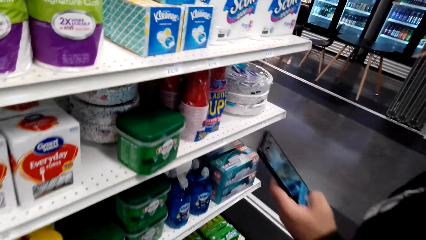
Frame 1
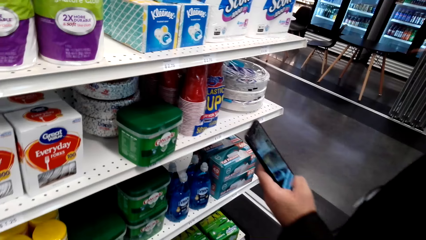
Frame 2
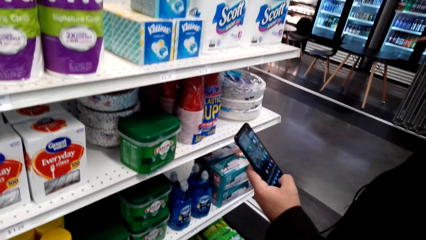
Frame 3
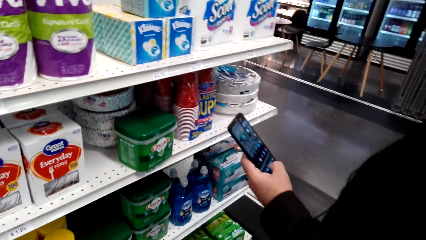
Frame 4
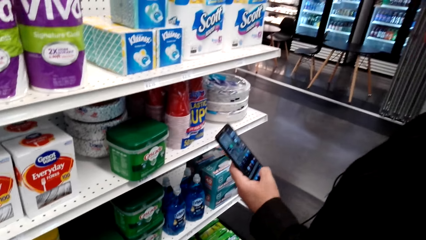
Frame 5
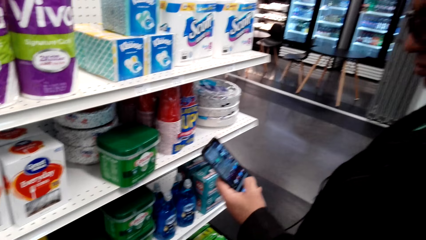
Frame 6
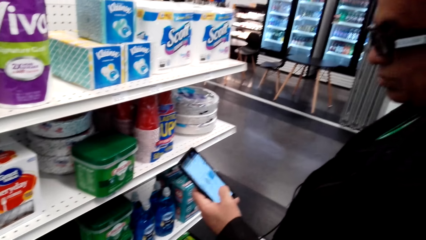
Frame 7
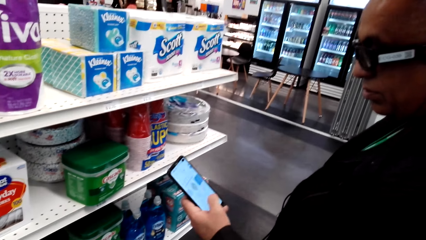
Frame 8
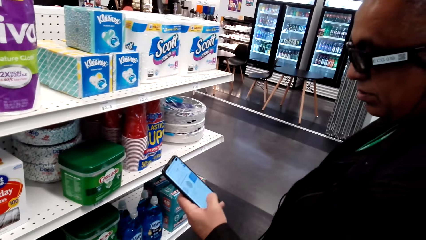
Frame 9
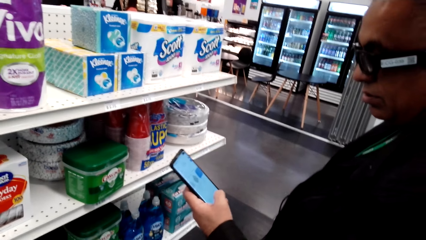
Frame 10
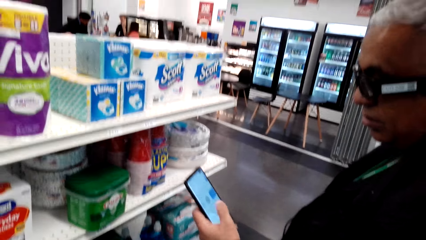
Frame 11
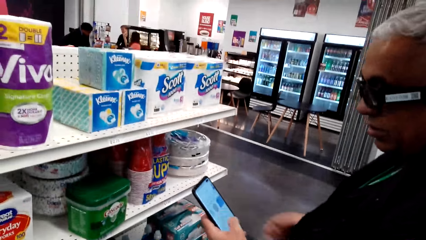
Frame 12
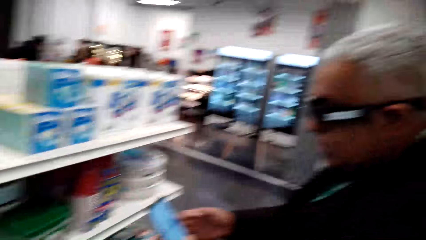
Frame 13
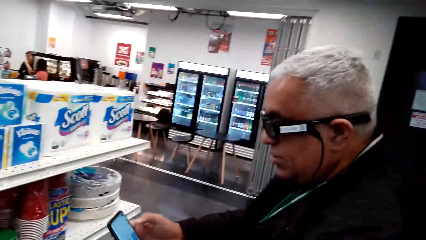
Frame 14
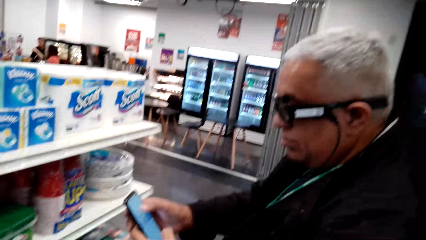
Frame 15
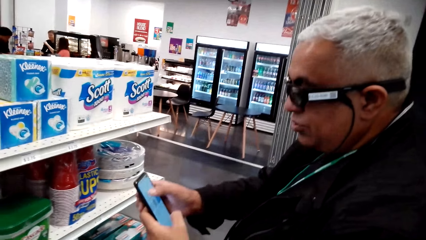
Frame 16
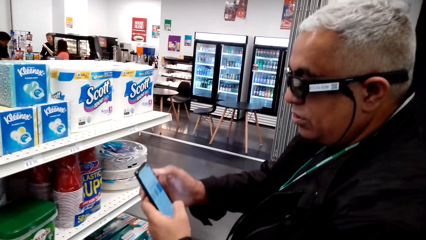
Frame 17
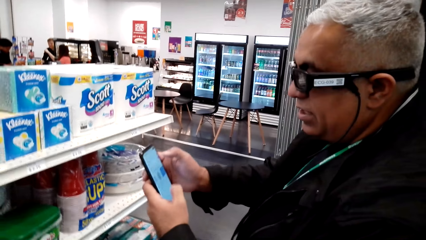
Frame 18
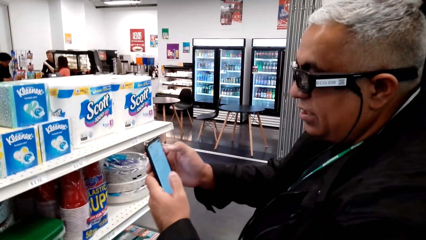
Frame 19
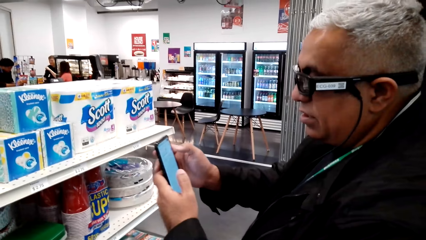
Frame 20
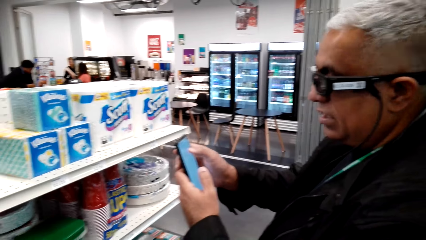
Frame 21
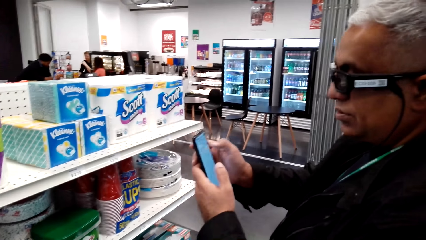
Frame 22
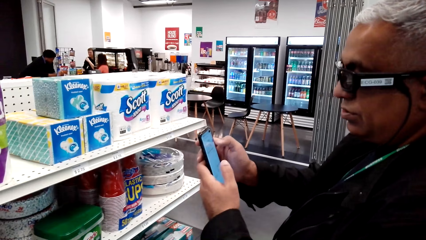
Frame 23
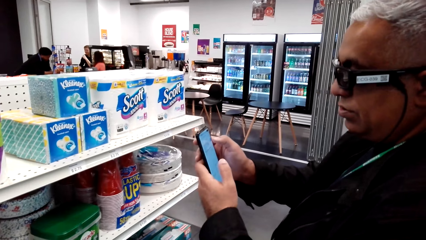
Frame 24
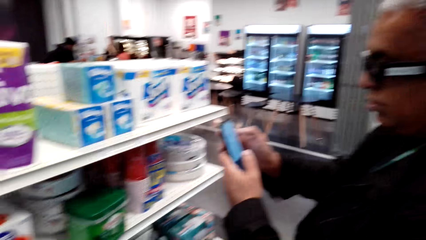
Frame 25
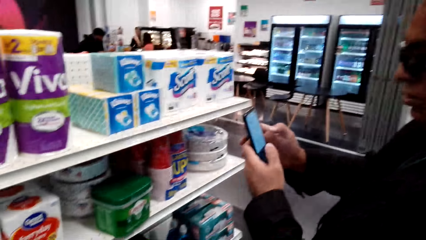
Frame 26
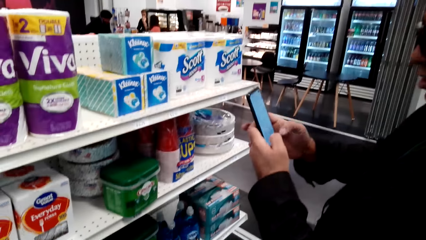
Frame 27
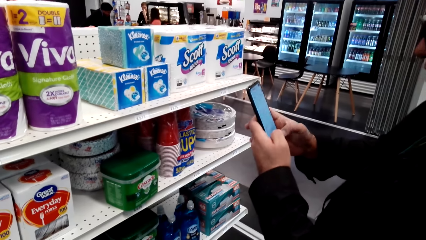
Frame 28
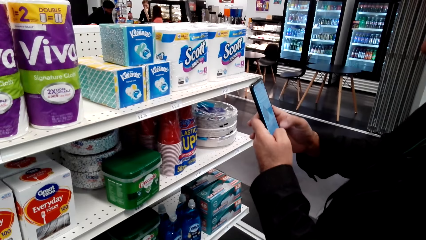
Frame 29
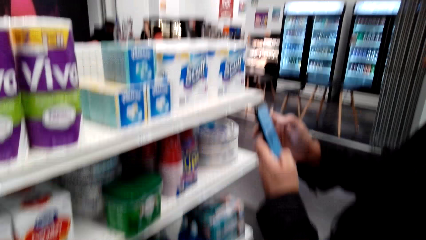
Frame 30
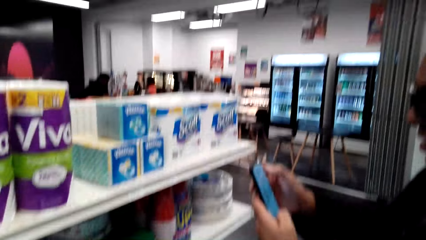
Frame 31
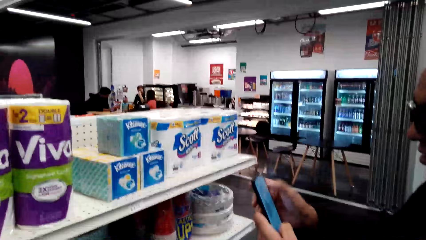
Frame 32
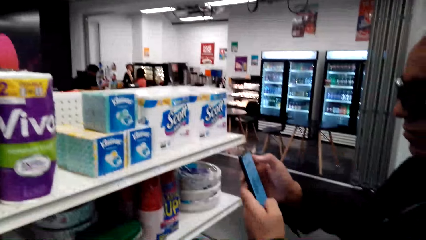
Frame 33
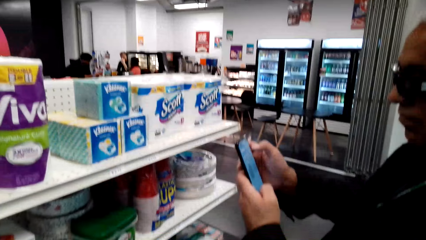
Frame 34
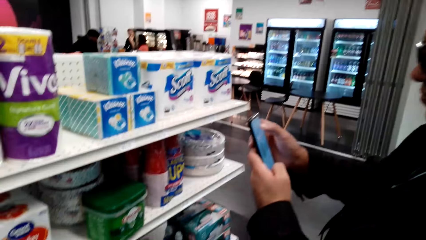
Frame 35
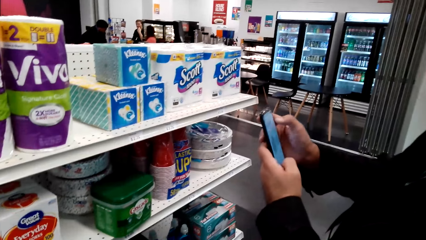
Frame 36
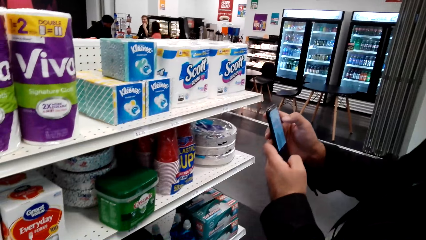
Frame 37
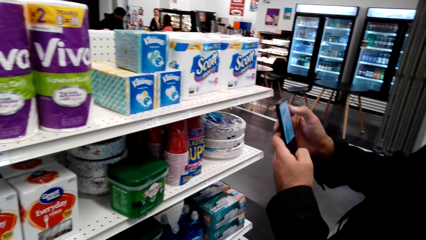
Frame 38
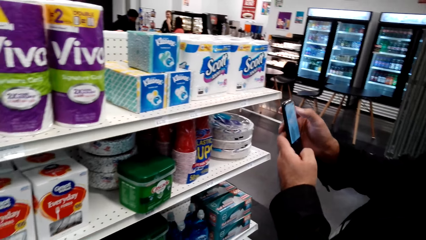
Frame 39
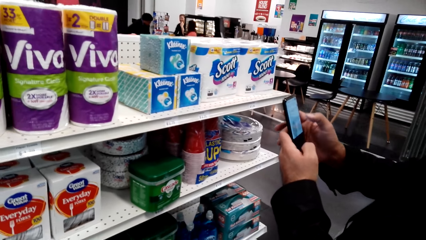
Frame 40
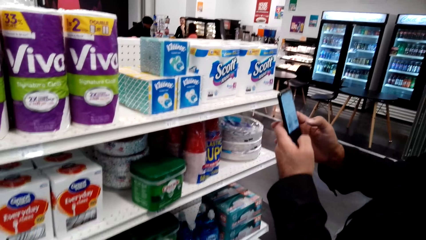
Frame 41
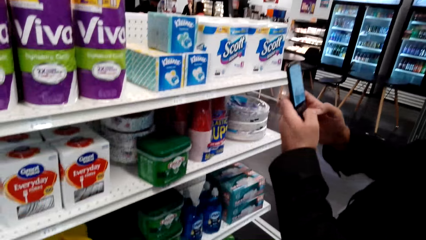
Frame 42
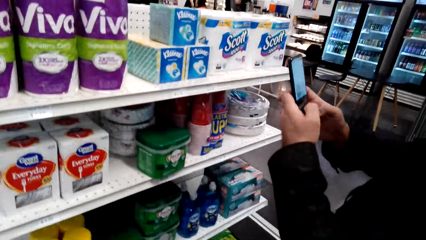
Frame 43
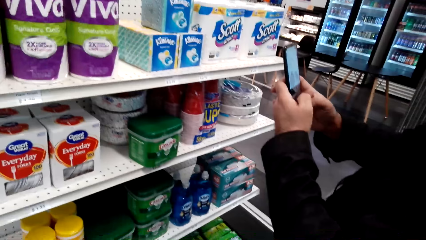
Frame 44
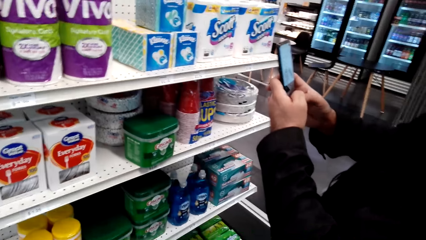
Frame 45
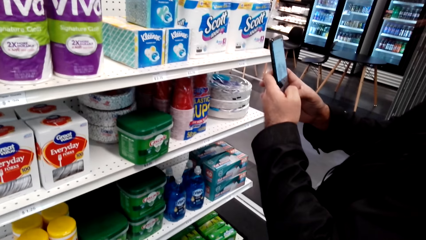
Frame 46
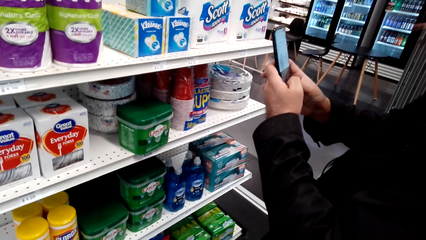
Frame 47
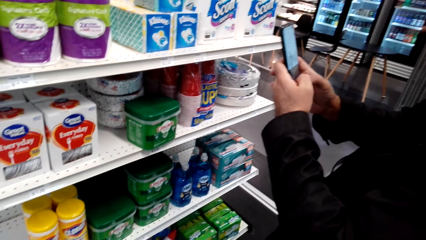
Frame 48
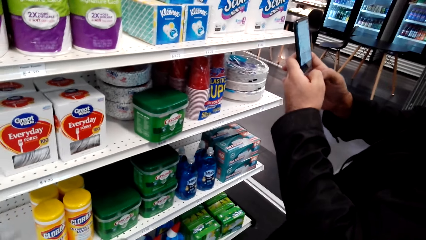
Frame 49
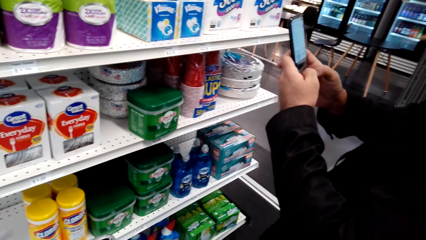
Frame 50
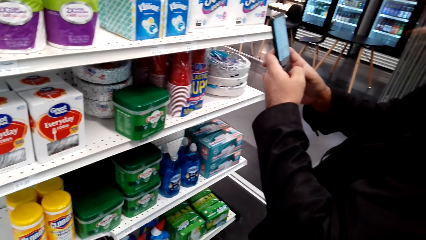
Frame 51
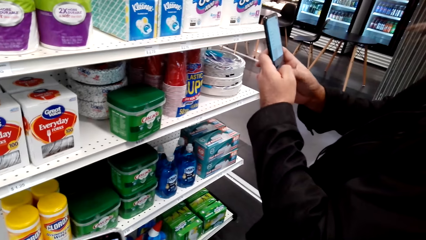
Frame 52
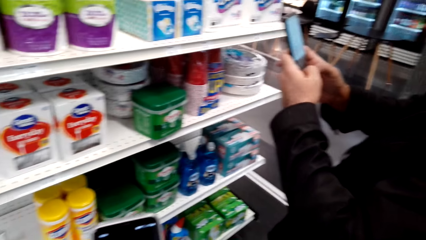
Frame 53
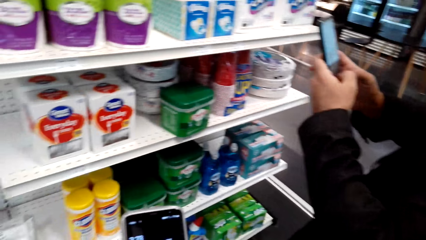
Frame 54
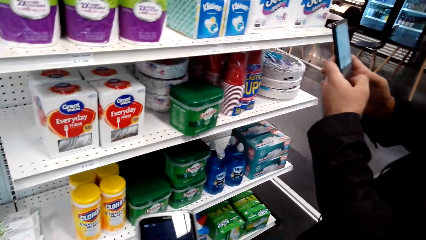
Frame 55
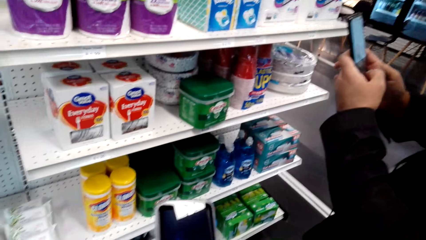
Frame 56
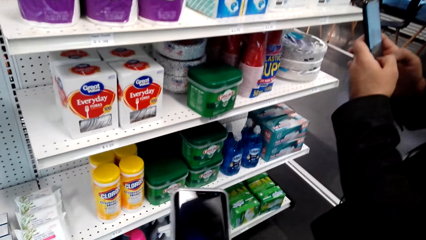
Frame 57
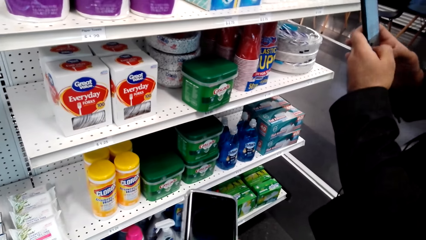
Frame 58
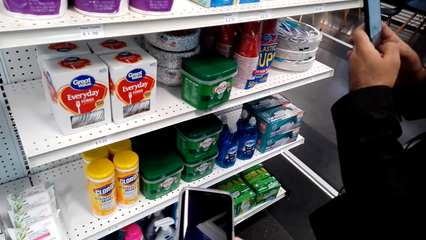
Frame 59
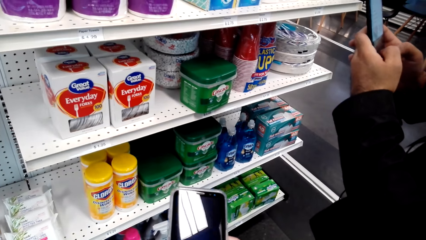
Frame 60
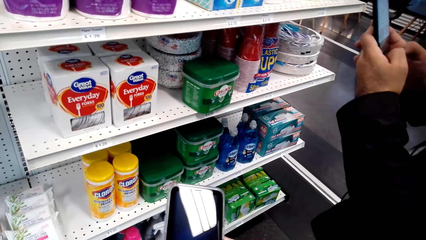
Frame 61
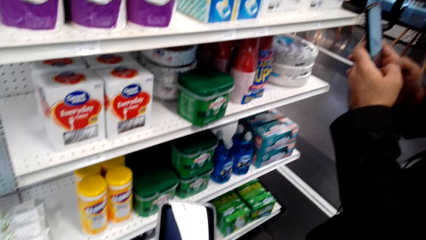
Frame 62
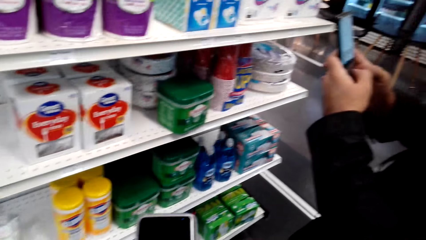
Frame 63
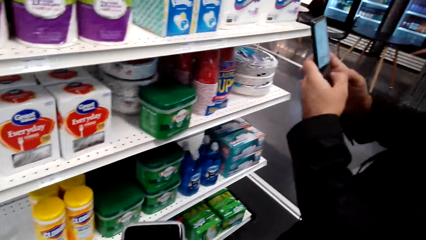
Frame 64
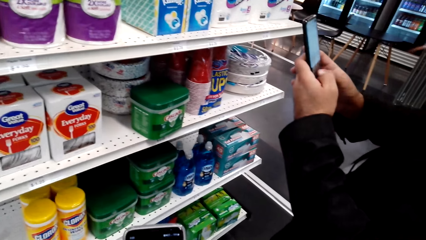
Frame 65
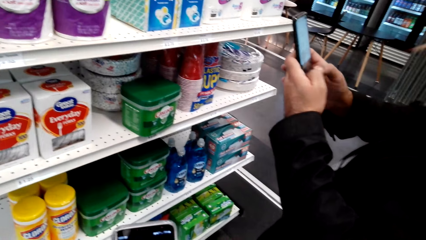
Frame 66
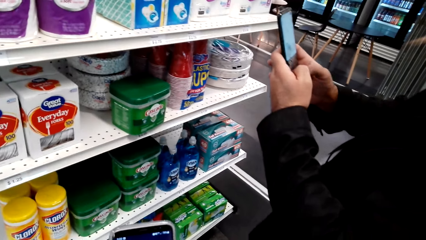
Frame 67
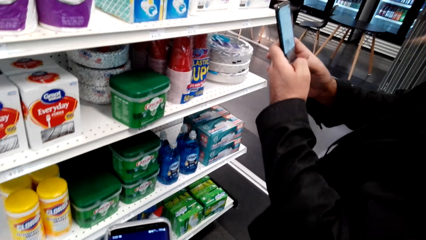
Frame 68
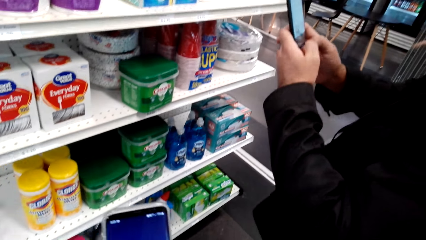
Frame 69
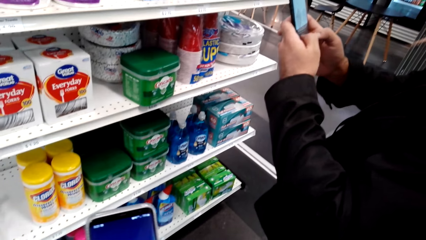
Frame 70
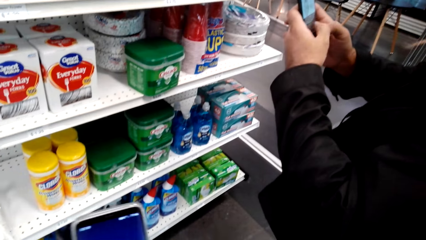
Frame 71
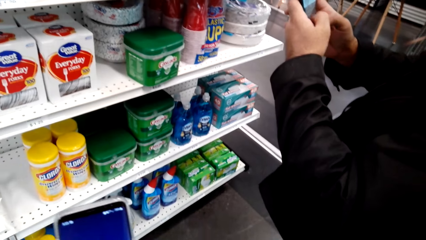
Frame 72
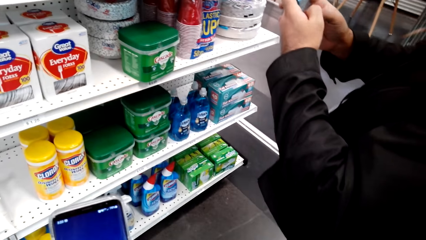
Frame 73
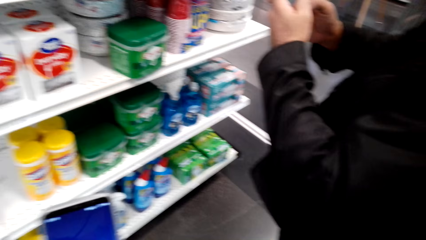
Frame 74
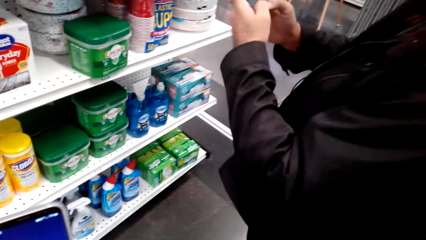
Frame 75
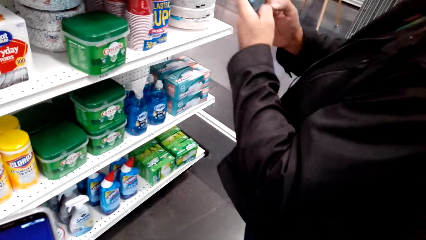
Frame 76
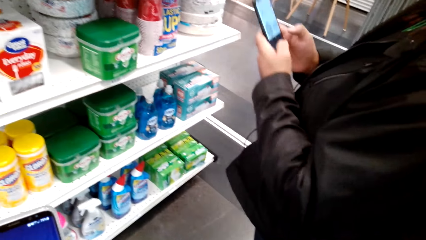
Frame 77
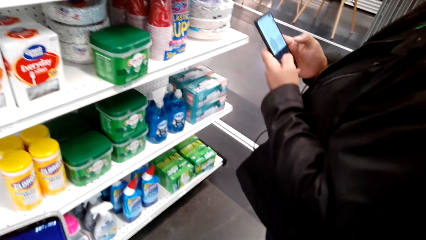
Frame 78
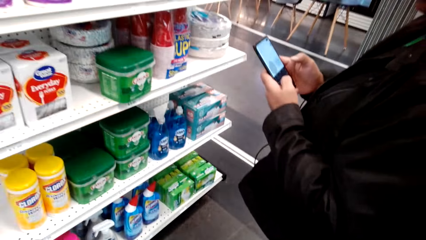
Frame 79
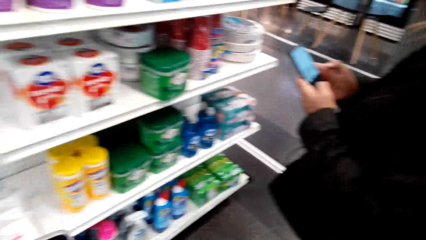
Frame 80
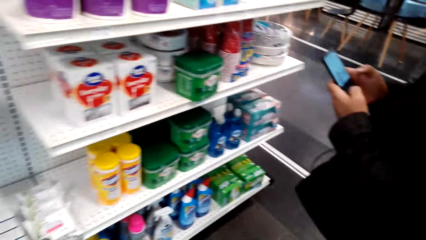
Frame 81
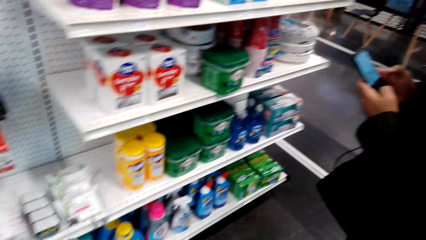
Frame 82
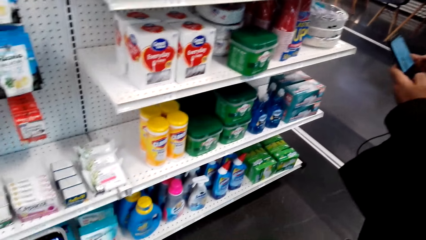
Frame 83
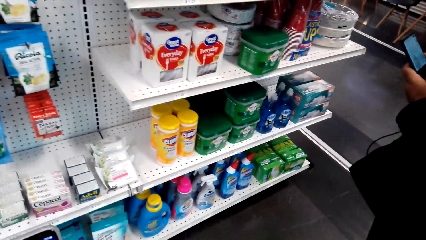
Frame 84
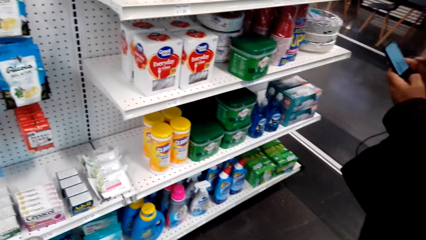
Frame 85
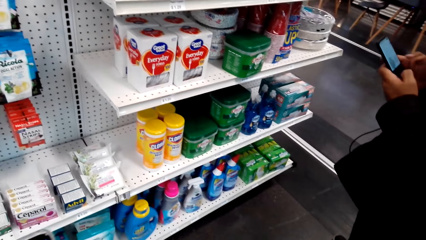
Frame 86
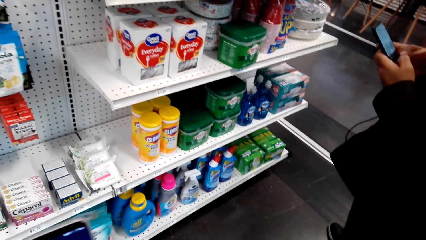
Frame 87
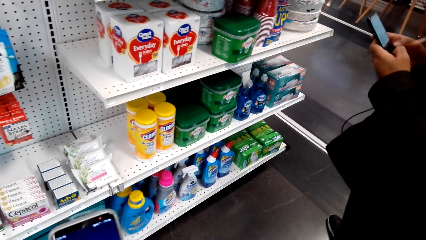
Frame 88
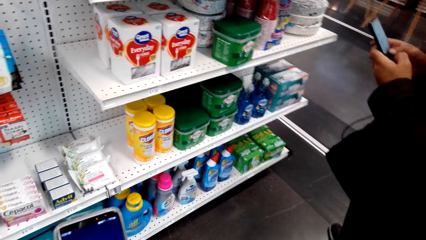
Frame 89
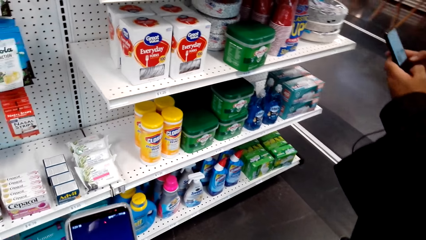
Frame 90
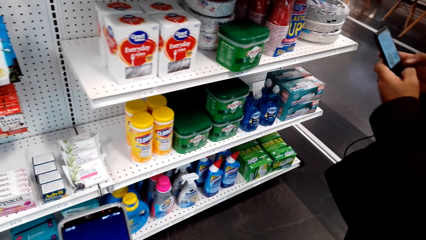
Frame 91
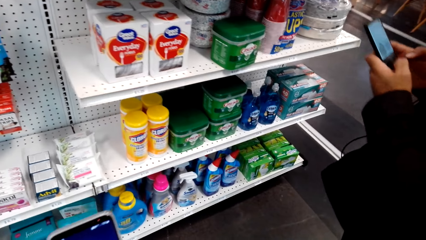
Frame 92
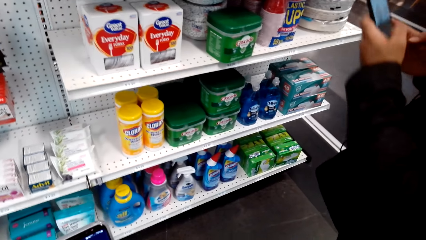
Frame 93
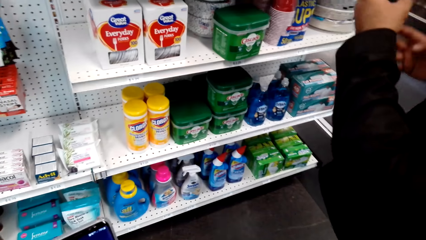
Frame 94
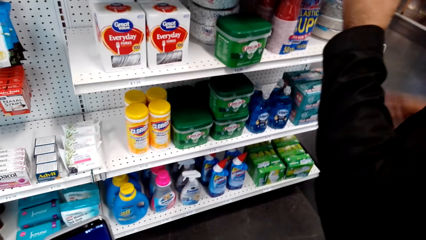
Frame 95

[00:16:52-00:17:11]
The man scrolls a phone in the store with the left hand. The man holds the phone with both hands in the store. The man uses the phone. The man scrolls the phone in the store with both hands. The camera wearer holds a phone in the store. They talk to the man and use the phone. The man scrolls the phone in the store with both hands. The camera wearer holds the phone in the store.
